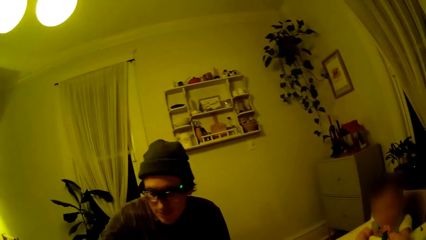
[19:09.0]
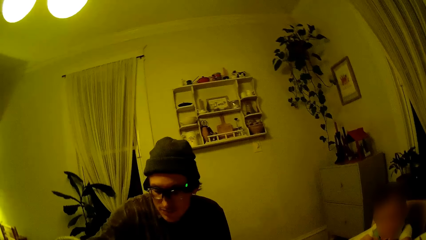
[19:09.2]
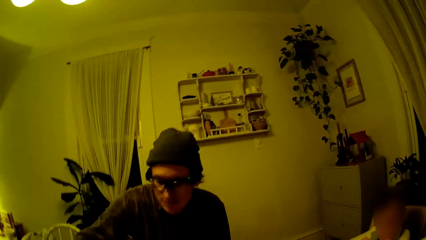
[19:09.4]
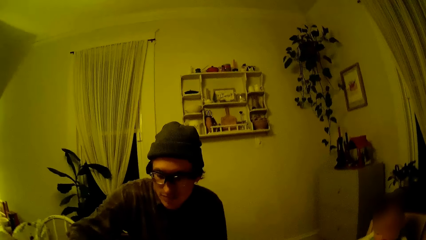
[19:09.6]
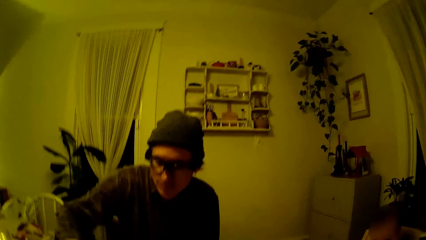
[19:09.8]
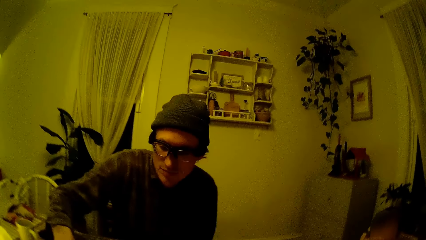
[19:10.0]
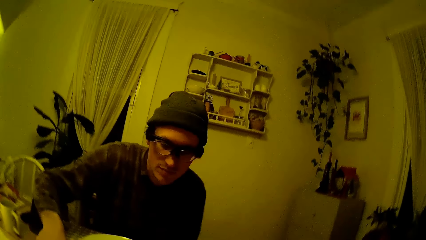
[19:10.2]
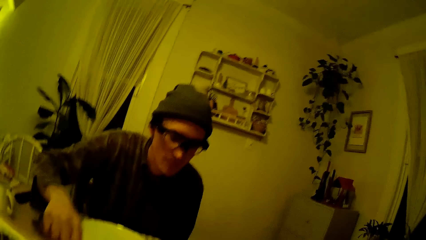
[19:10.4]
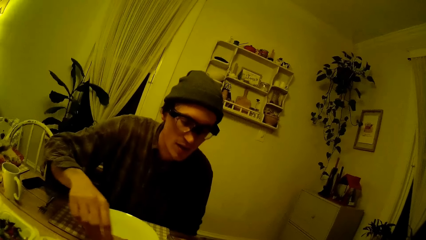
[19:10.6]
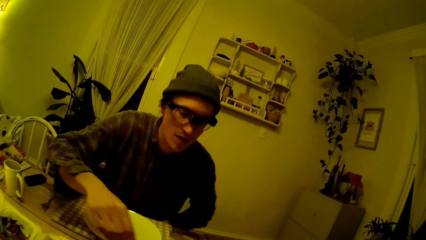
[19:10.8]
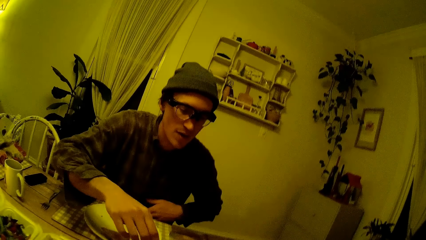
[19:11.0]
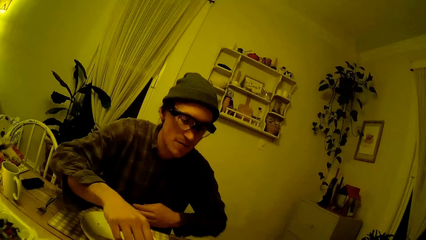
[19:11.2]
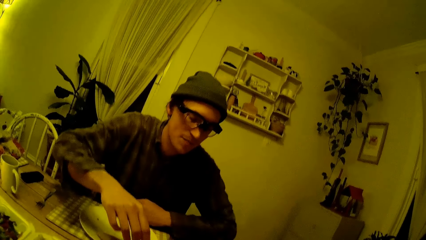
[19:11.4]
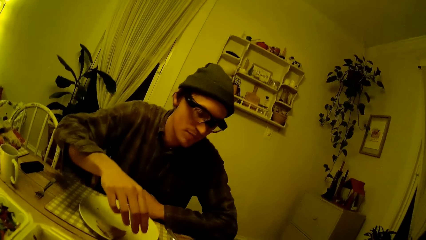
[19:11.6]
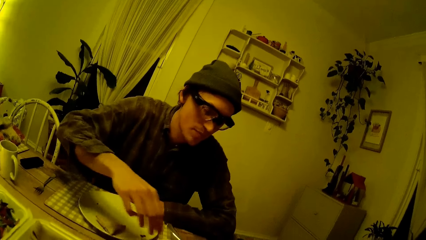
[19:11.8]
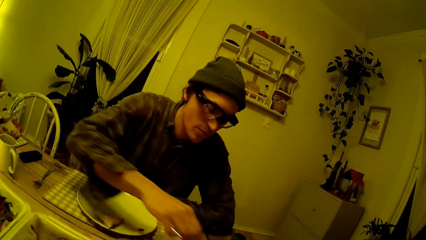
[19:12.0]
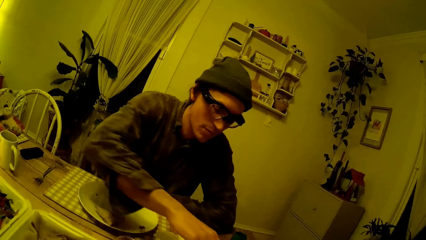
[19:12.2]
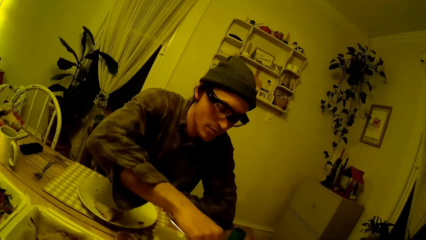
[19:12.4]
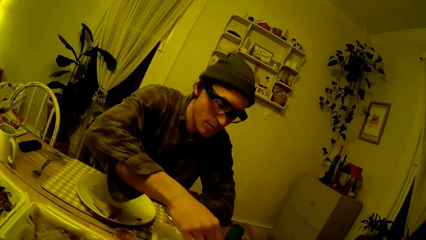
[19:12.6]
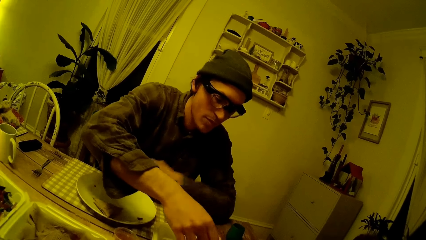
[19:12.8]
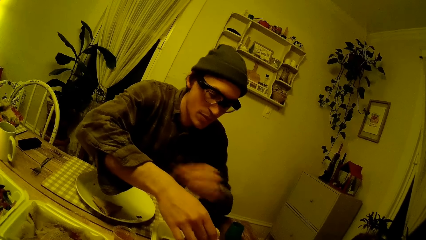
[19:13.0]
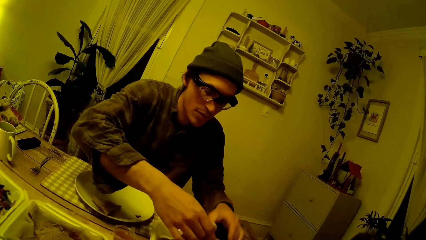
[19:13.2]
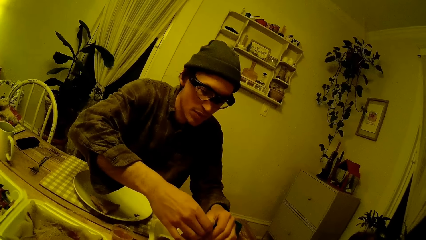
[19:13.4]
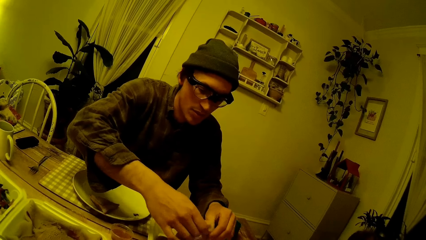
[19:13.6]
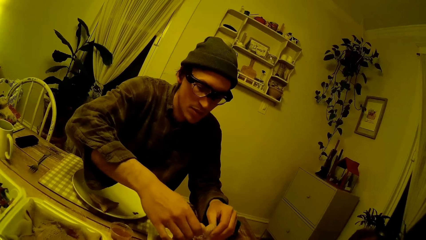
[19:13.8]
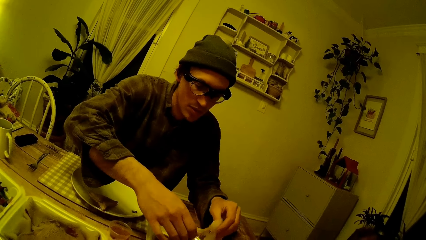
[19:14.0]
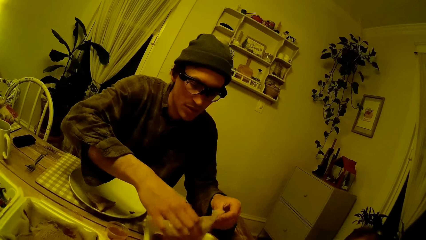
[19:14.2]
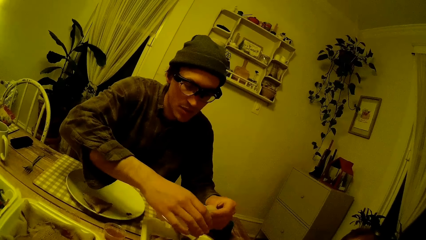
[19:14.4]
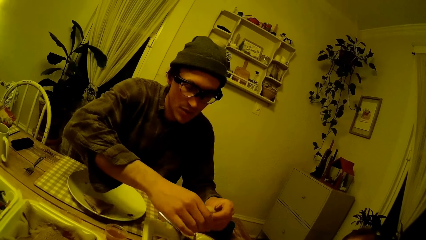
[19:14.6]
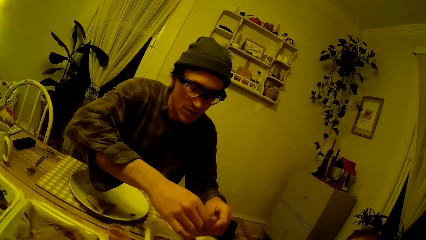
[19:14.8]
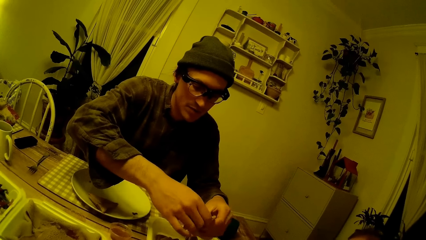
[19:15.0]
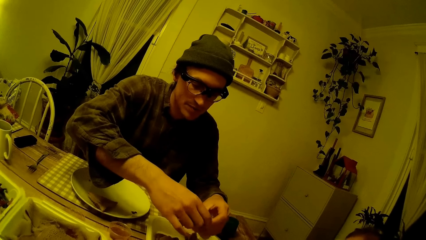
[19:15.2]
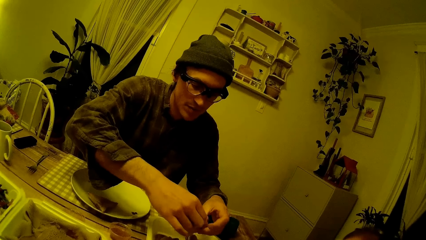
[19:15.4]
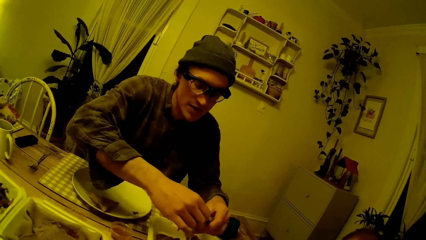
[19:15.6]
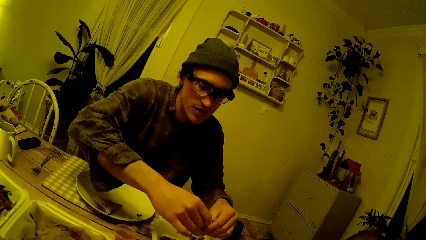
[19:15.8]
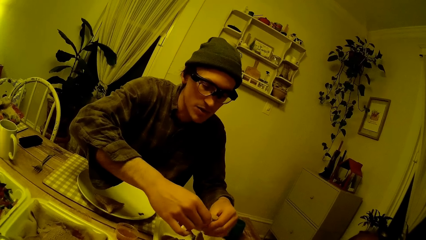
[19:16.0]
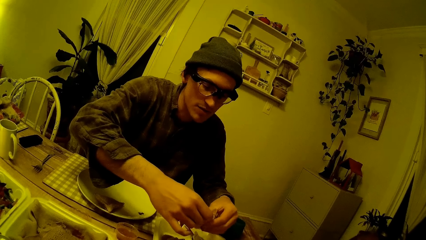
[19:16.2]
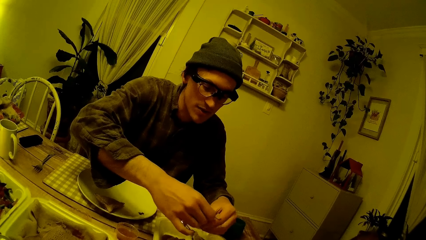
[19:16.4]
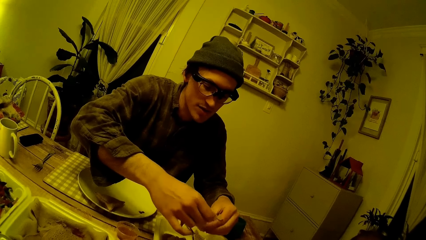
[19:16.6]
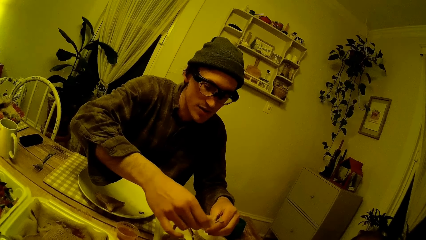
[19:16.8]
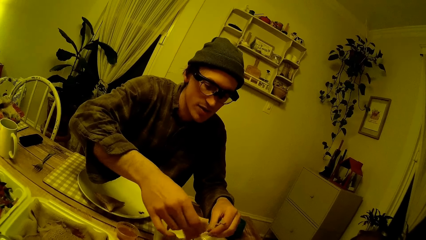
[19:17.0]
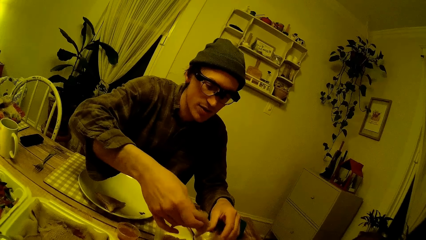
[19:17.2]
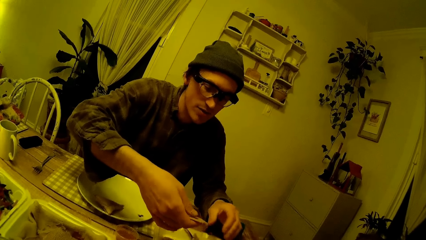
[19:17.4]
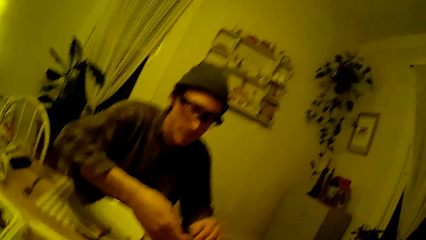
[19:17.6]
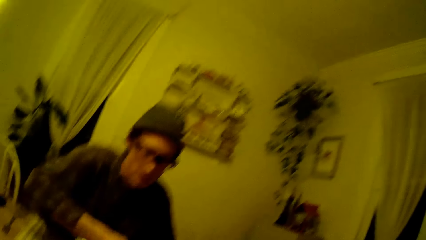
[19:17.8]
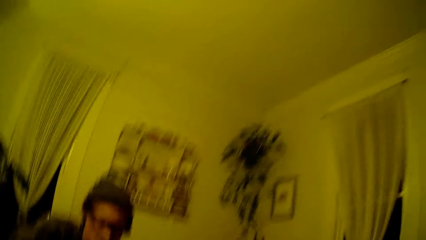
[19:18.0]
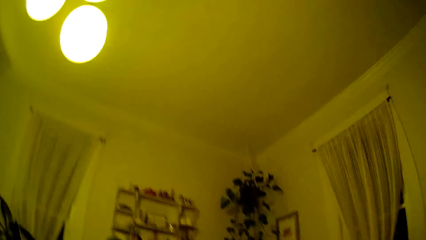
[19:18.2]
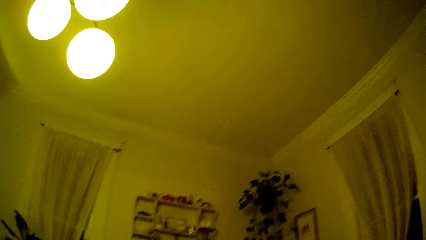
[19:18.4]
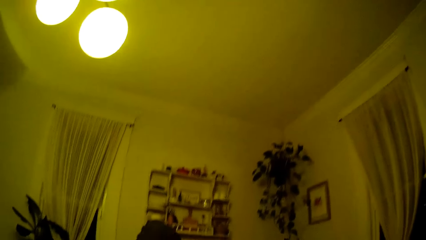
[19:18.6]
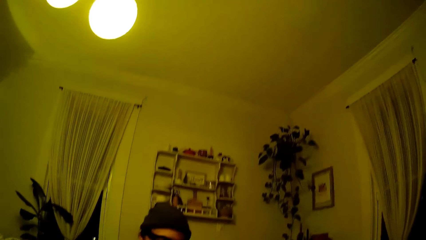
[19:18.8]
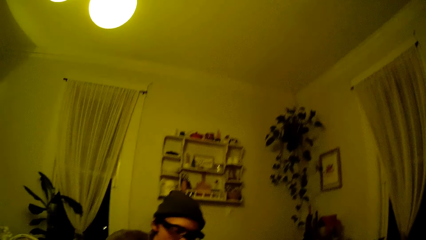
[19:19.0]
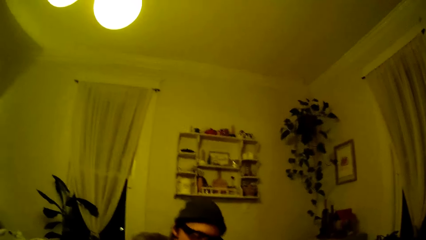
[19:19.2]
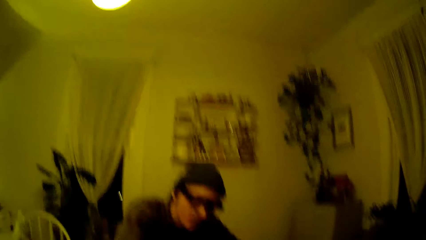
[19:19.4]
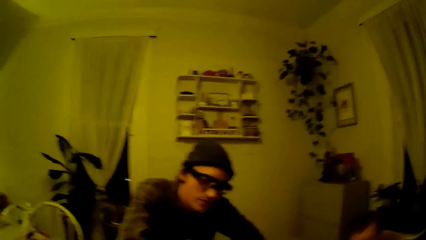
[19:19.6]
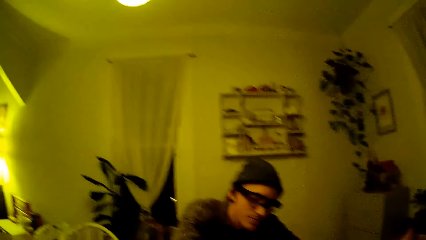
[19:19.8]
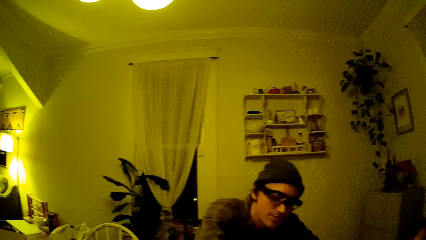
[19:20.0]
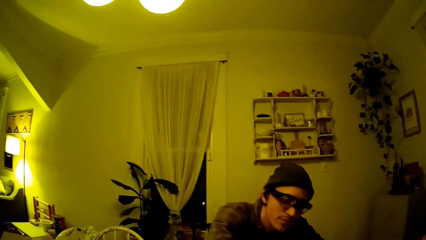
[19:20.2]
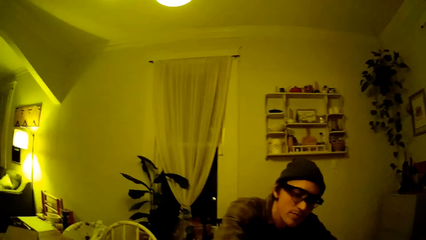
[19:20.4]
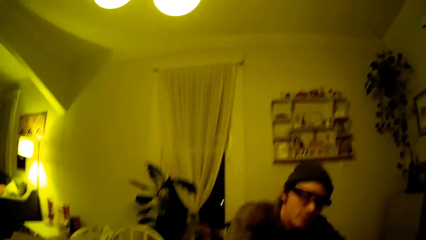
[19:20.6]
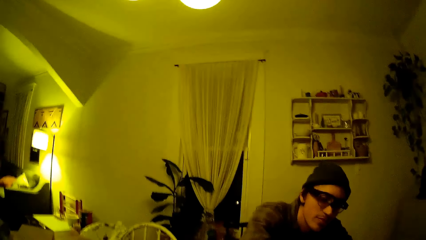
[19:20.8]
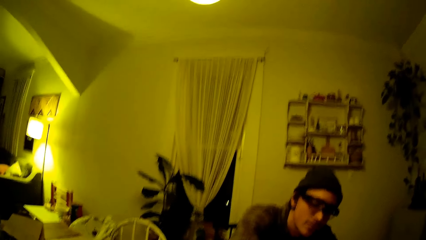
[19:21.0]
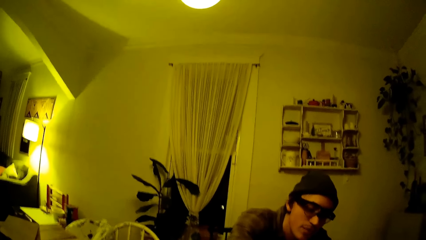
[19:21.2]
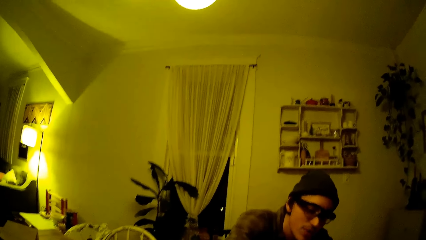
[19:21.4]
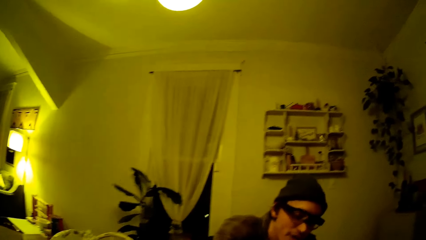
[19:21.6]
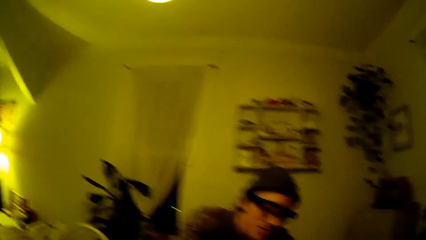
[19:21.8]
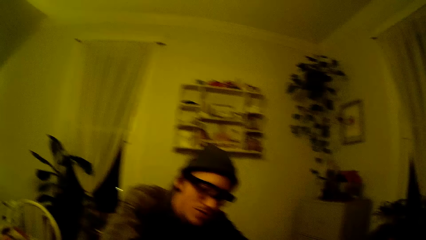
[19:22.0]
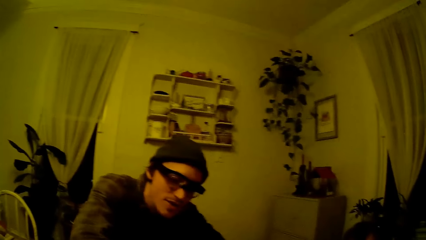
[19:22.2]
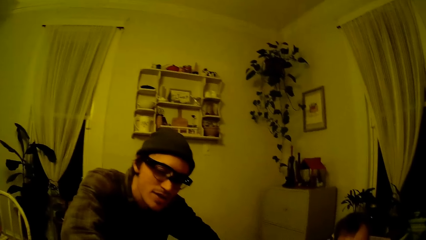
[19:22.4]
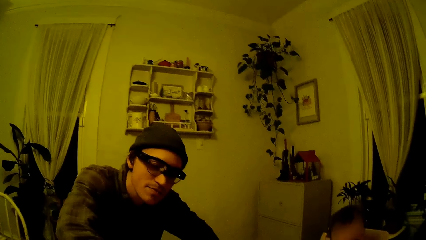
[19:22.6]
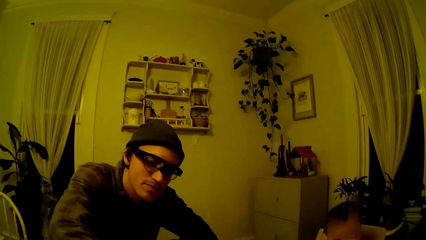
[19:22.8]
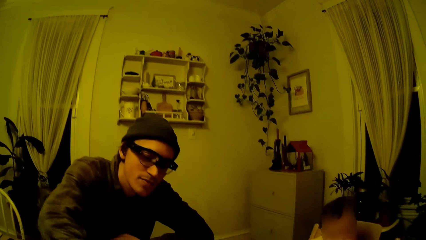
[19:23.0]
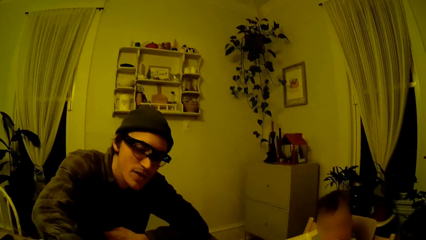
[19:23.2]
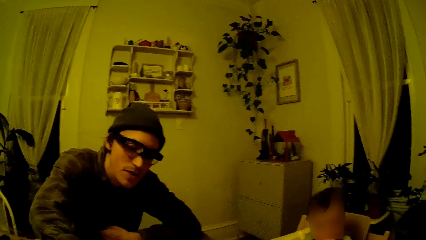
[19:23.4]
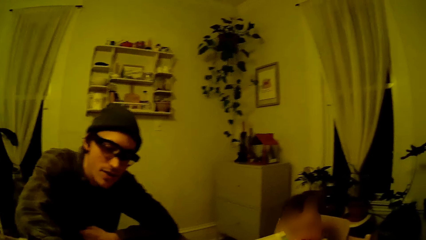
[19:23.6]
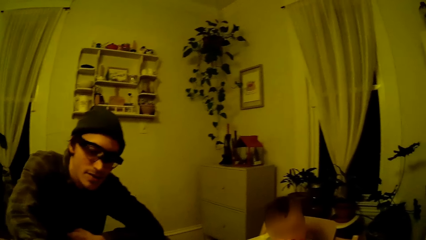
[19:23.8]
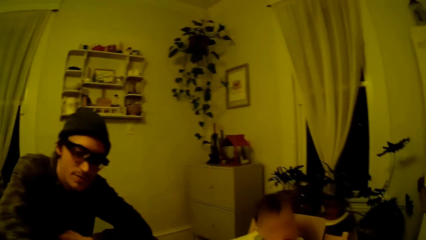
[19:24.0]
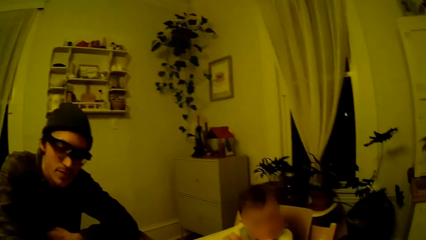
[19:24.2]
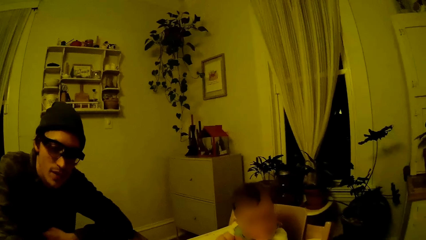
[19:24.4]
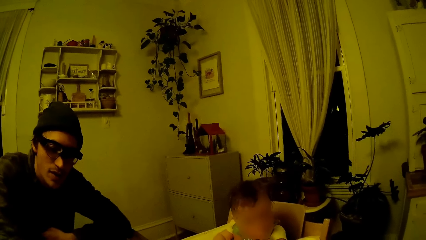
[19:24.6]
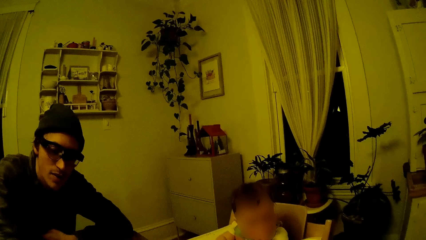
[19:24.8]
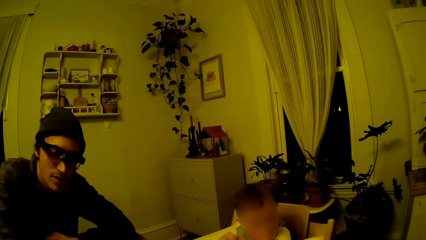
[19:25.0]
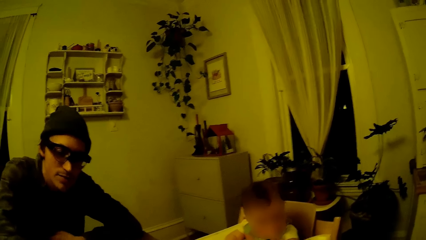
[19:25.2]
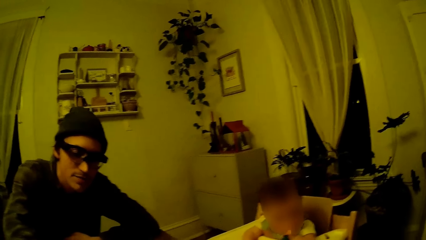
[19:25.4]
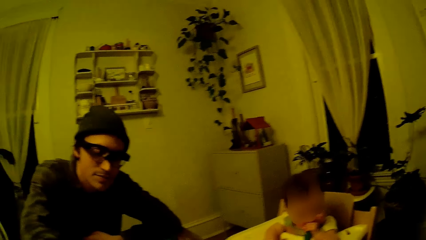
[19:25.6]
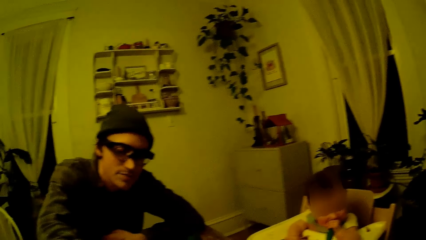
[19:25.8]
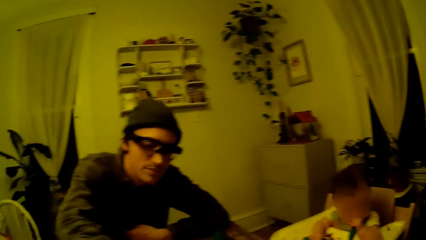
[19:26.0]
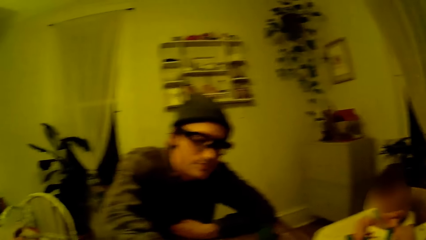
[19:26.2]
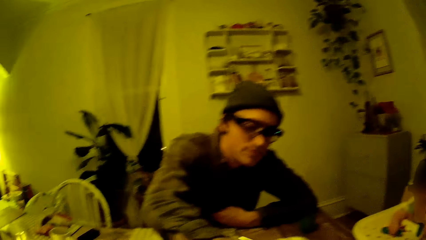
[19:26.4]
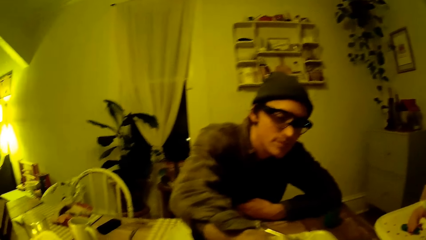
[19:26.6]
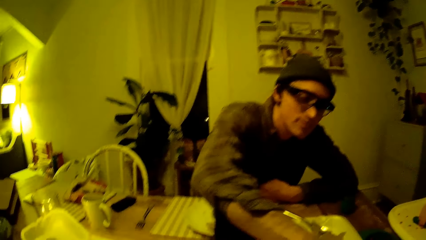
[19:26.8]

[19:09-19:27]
The camera wearer converses with the man. The man picks up the pancake from the tray on the table with his right hand. The camera wearer looks around the room.
